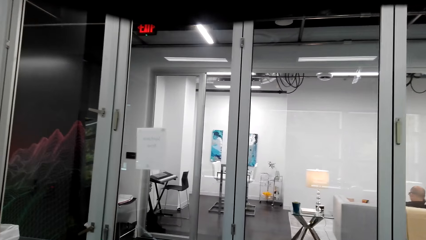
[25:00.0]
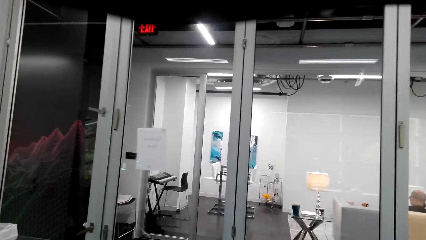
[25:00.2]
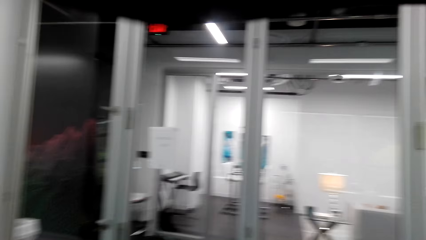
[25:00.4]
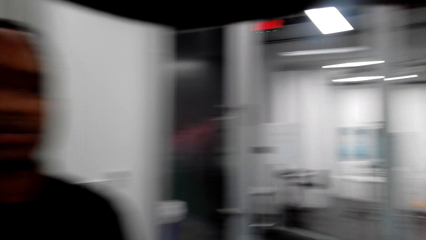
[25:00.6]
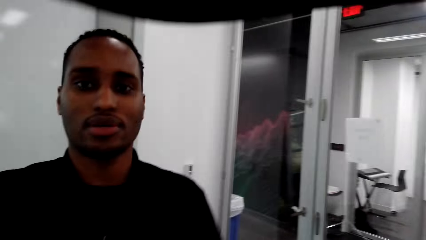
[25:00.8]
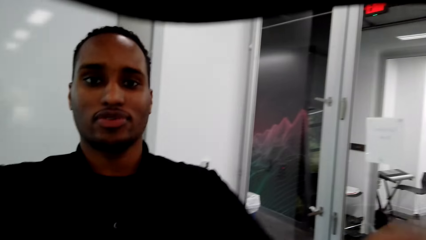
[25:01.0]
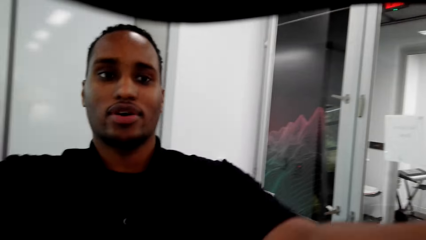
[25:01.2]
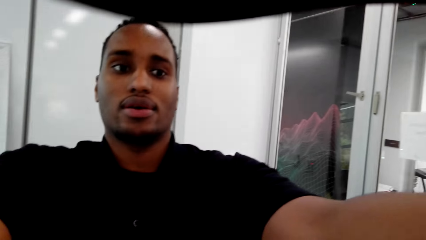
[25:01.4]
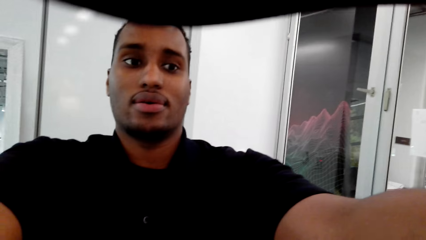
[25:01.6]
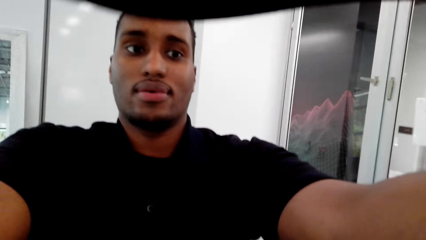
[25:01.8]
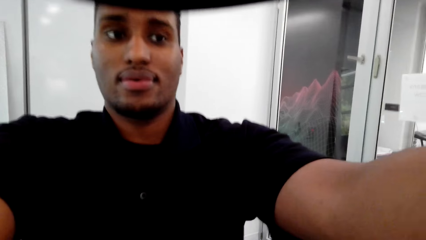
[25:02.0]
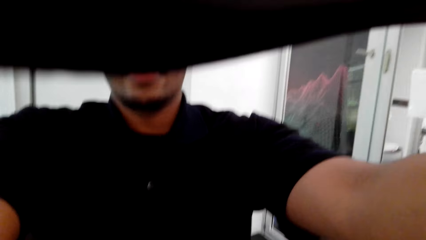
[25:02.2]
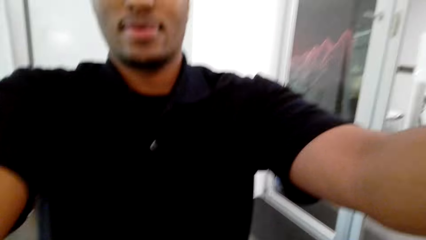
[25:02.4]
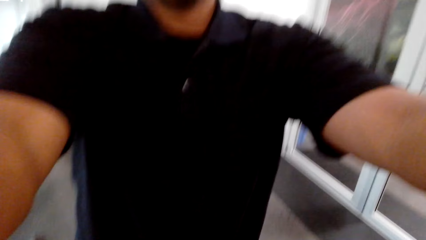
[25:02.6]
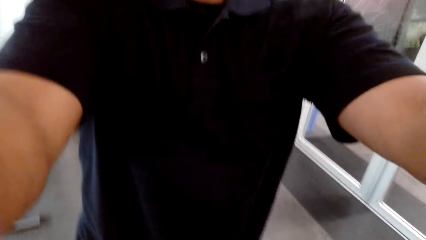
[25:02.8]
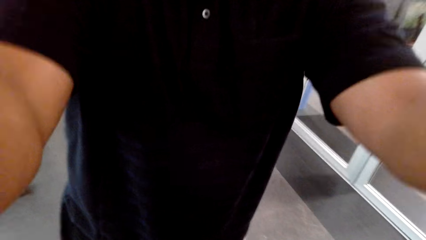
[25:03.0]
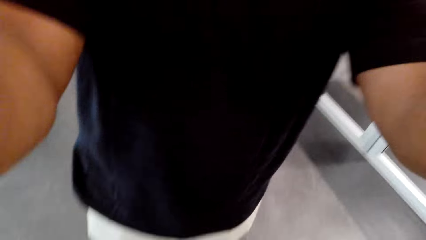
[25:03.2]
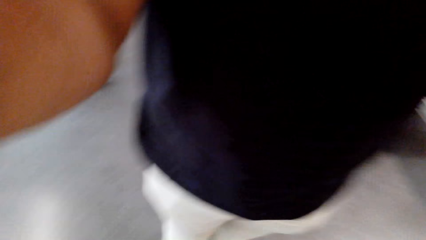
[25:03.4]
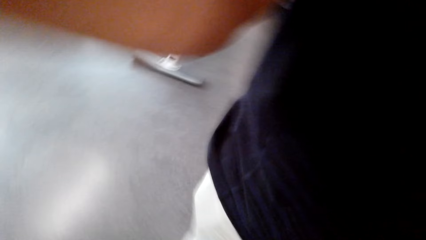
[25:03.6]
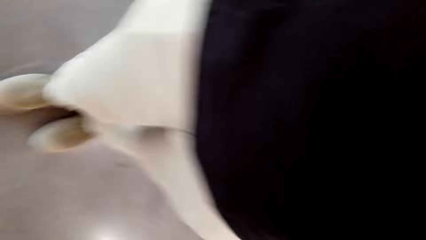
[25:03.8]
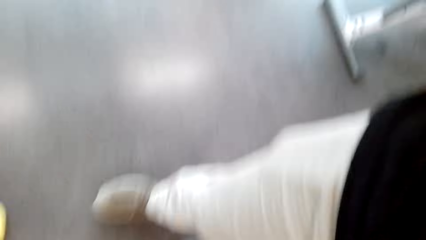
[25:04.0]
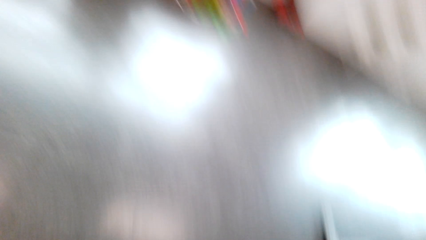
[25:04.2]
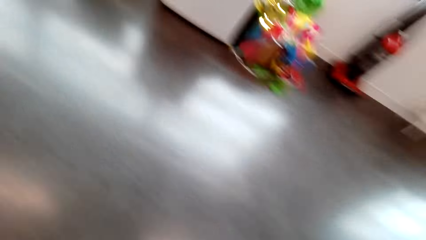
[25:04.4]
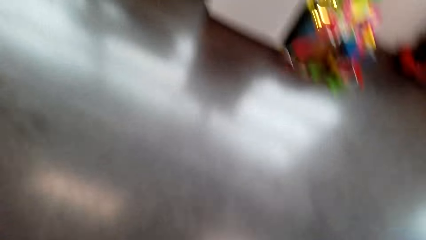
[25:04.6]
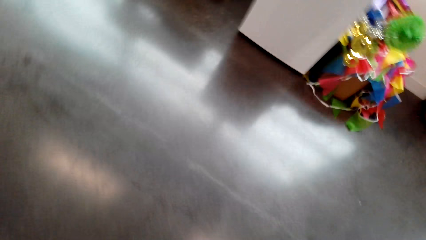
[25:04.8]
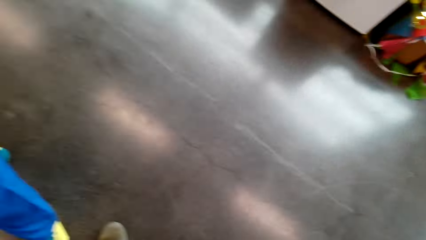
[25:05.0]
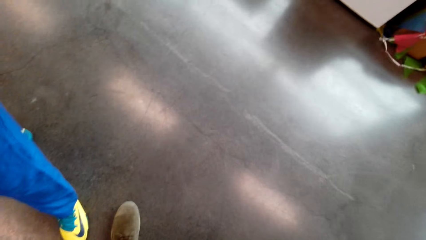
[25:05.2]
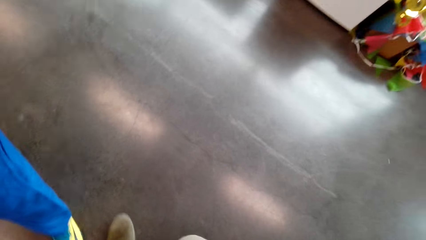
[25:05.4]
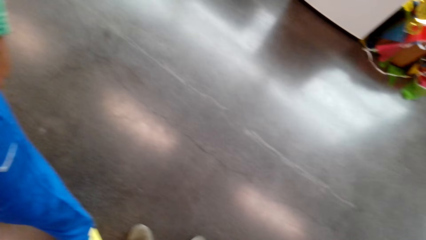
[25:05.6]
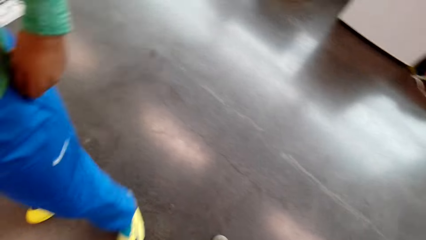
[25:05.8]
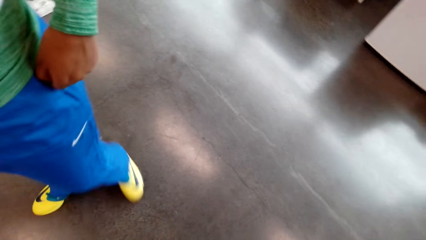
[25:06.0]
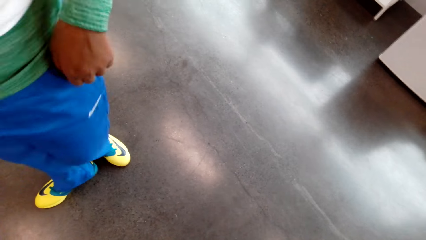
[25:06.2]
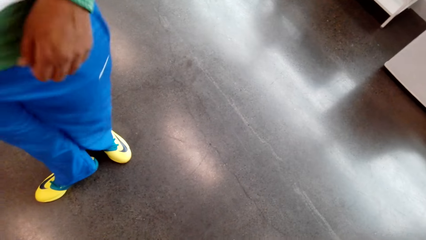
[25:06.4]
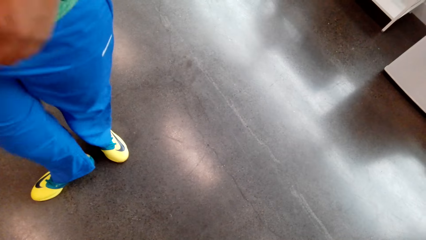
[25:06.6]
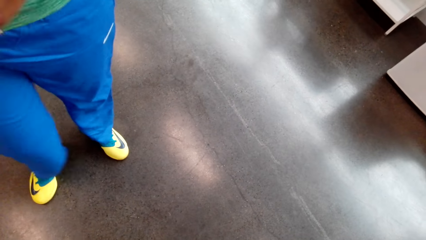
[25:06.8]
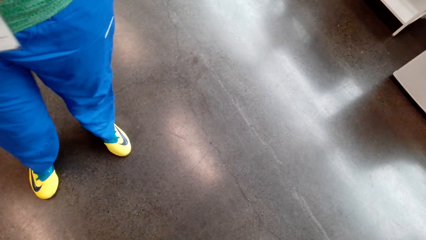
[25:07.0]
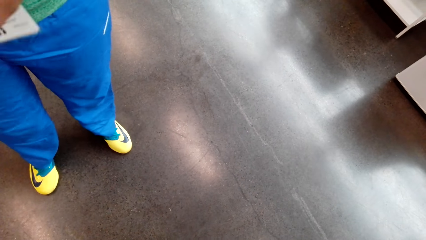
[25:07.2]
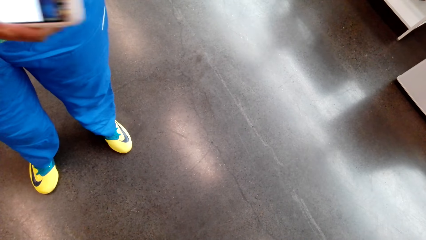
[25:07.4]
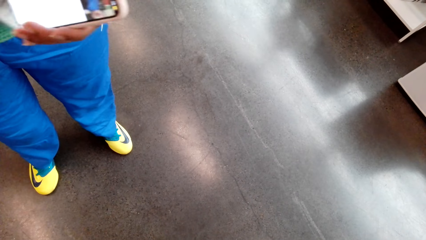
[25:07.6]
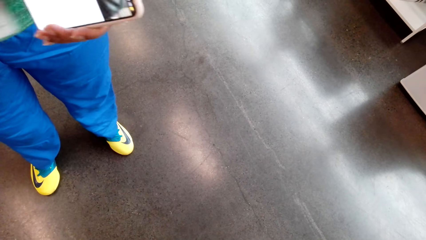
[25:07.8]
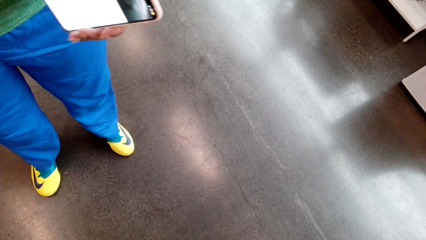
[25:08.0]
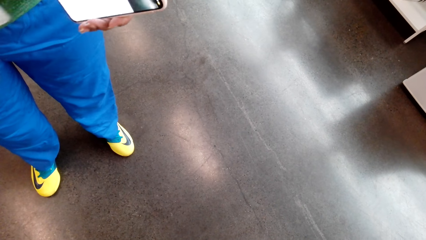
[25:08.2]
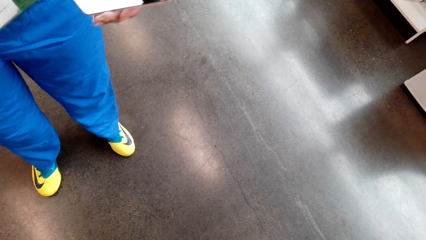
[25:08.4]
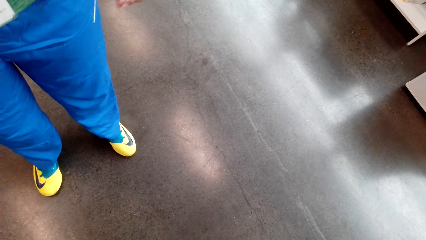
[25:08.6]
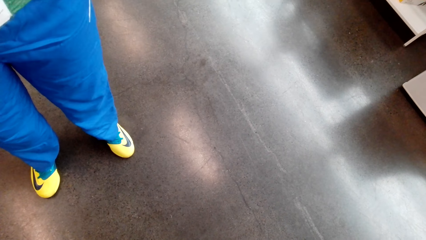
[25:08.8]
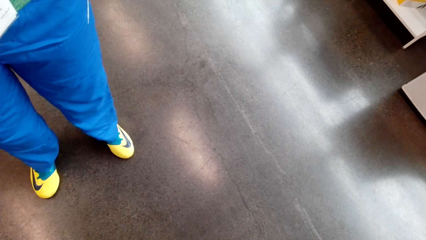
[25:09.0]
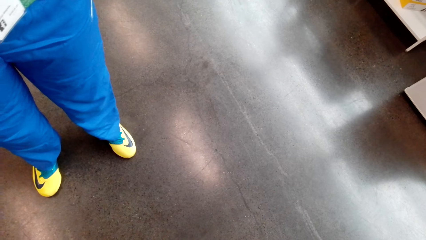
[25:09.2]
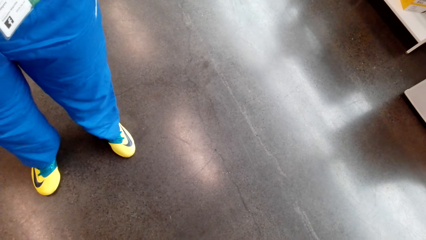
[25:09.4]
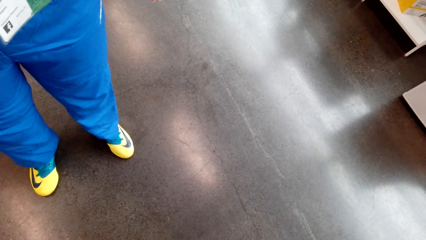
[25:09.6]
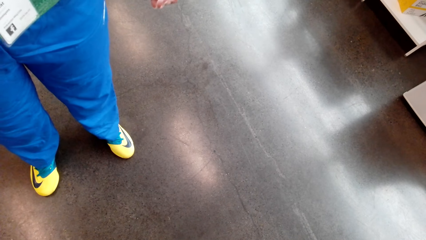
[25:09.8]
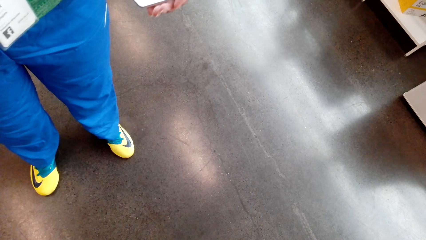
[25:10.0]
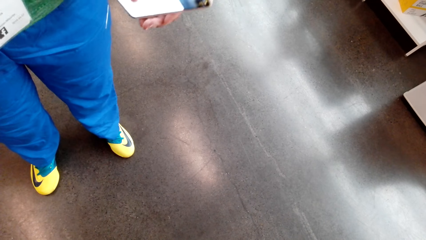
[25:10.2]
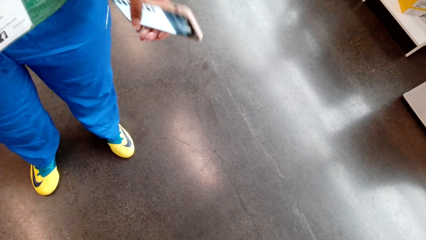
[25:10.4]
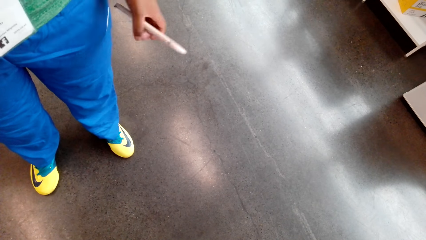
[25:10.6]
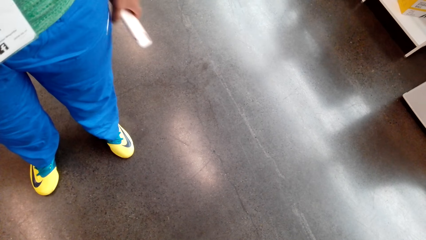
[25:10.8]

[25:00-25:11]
A person converses with the camera wearer. The person picks up a camera from the camera wearer. The person adjusts the camera wearer's camera. The camera wearer looks around.
